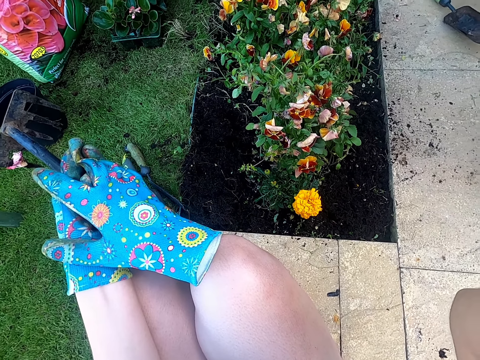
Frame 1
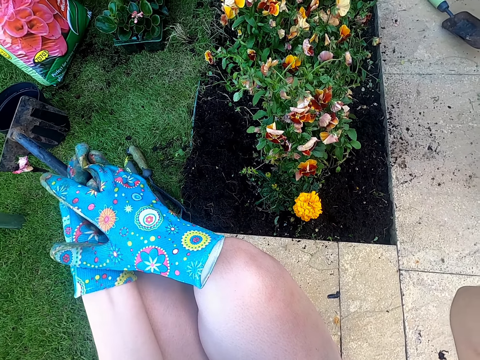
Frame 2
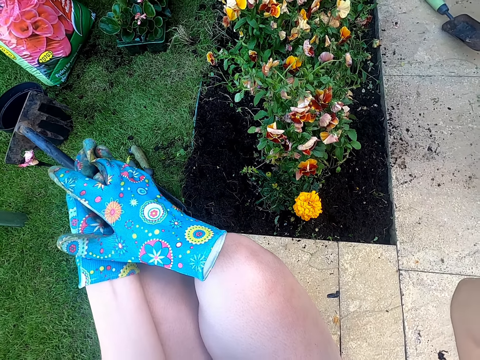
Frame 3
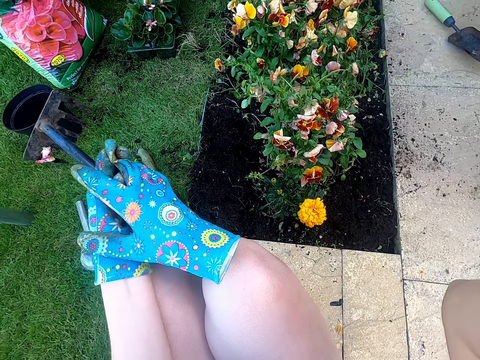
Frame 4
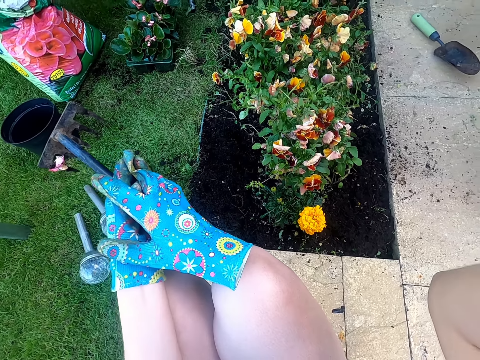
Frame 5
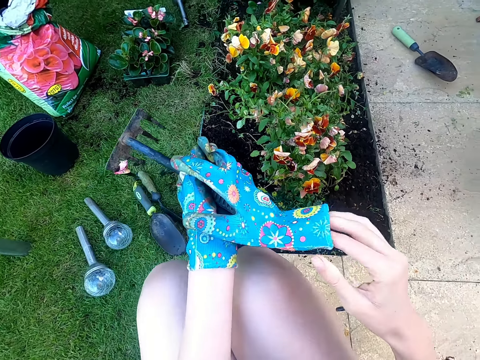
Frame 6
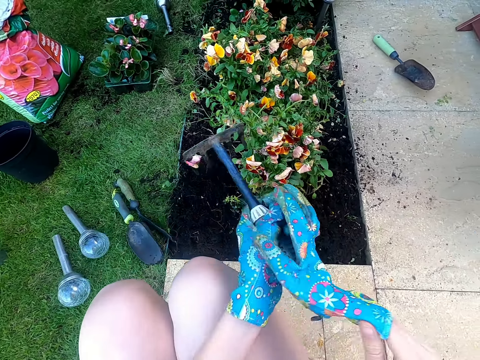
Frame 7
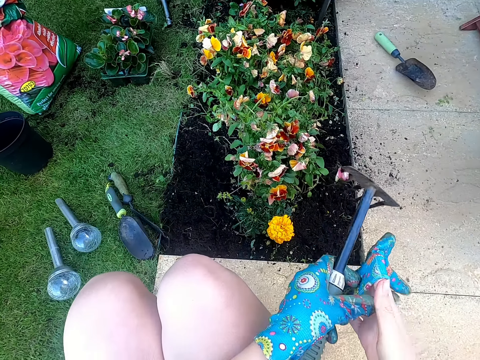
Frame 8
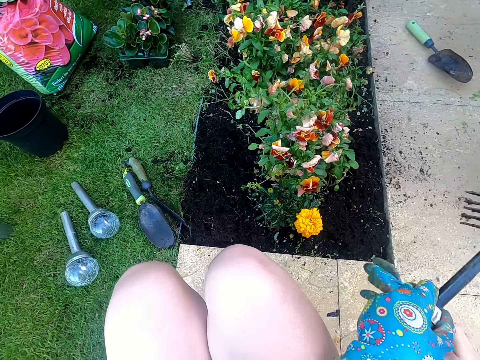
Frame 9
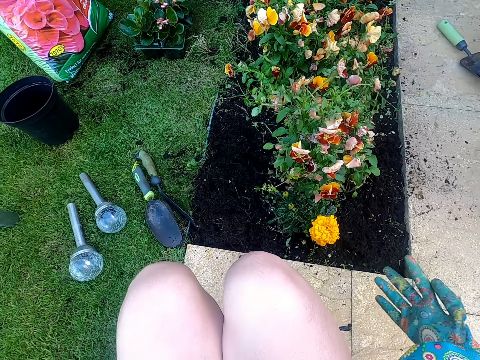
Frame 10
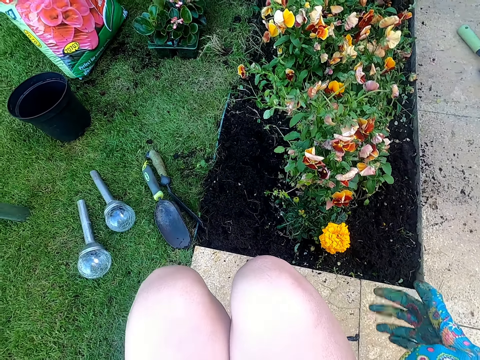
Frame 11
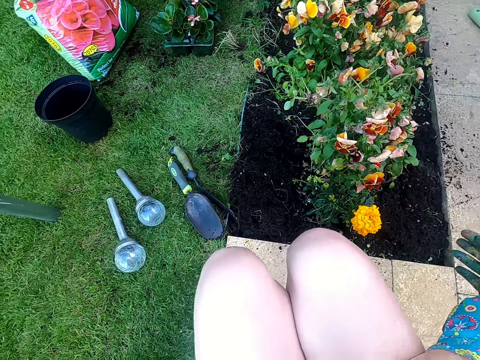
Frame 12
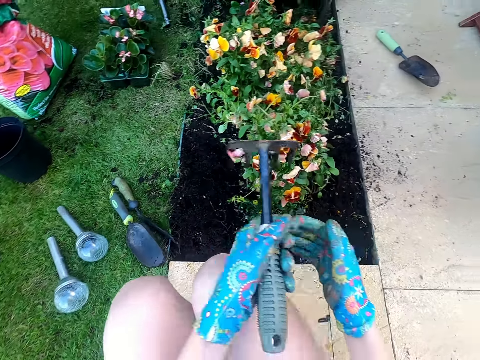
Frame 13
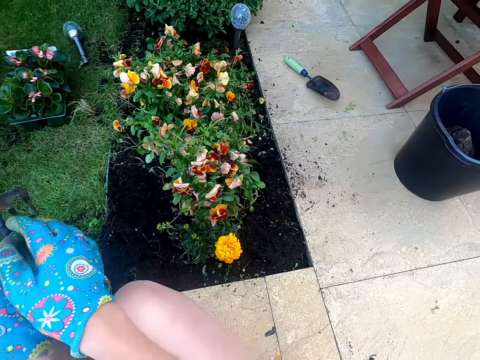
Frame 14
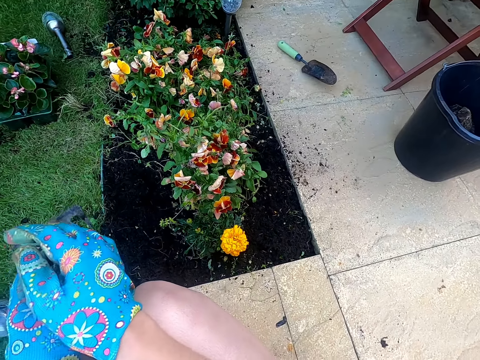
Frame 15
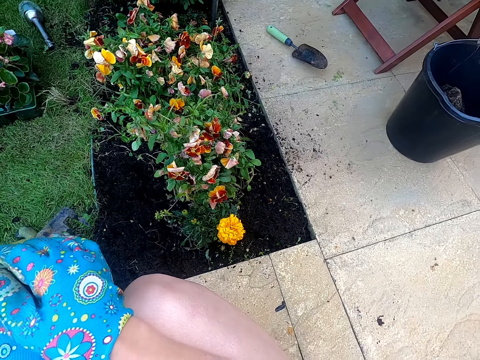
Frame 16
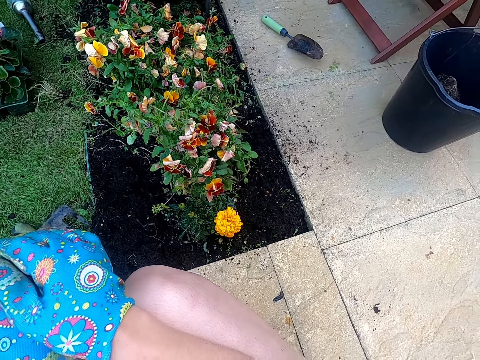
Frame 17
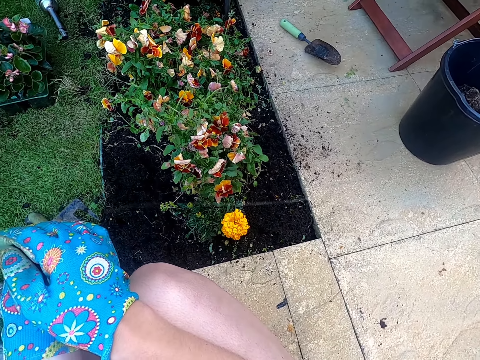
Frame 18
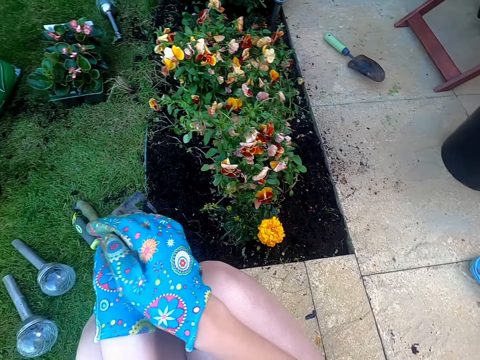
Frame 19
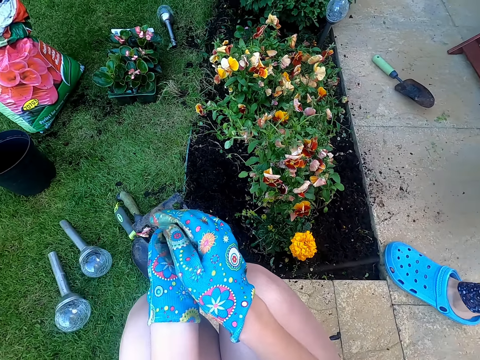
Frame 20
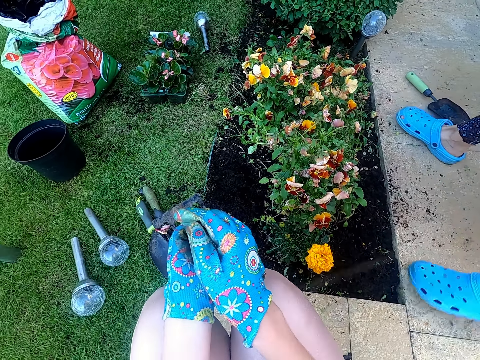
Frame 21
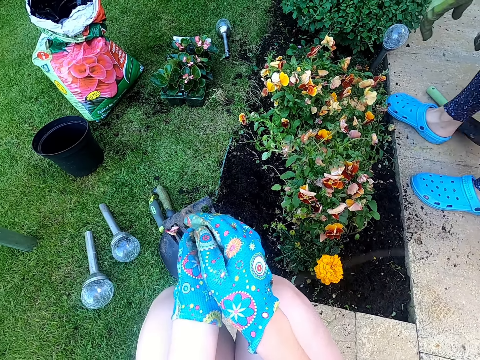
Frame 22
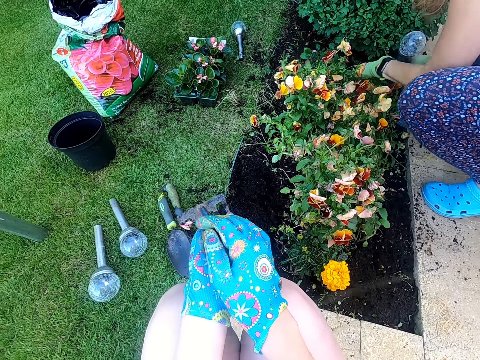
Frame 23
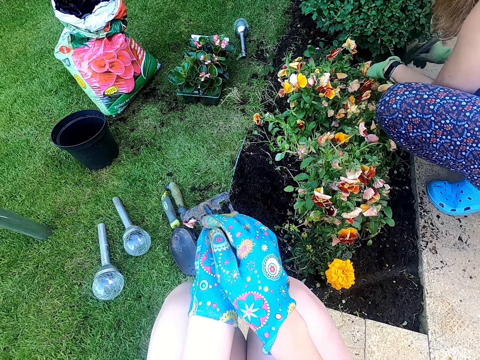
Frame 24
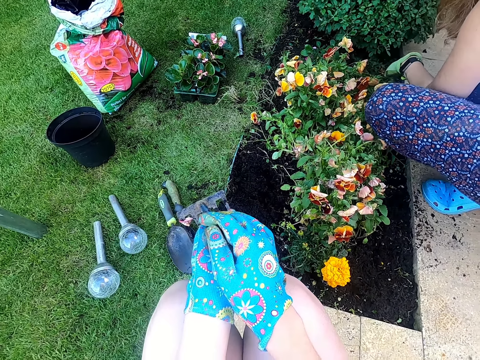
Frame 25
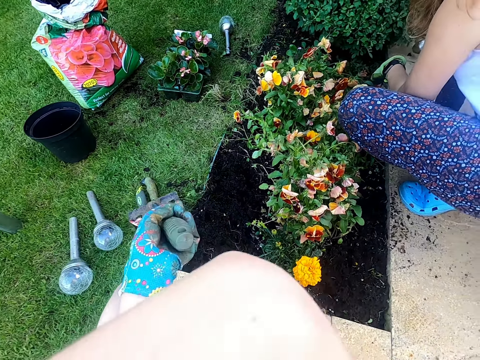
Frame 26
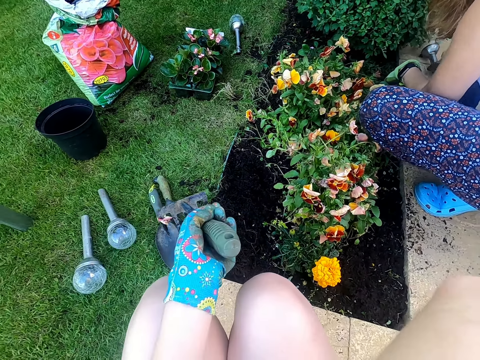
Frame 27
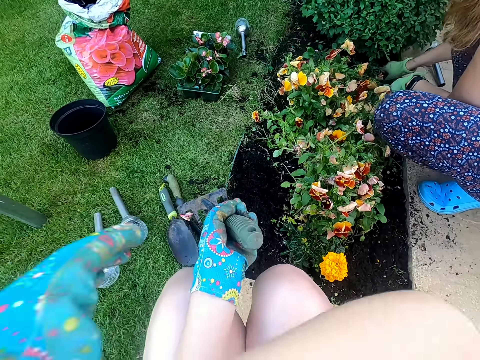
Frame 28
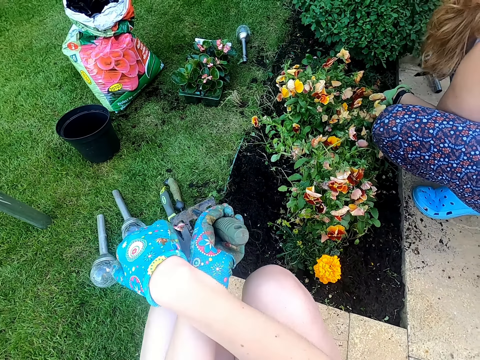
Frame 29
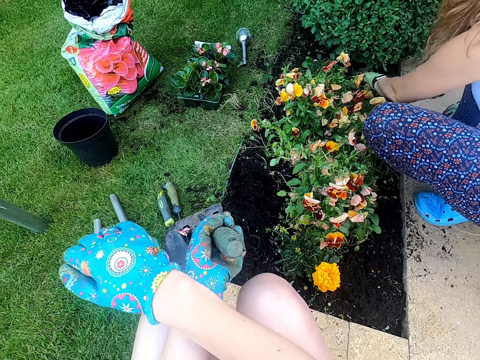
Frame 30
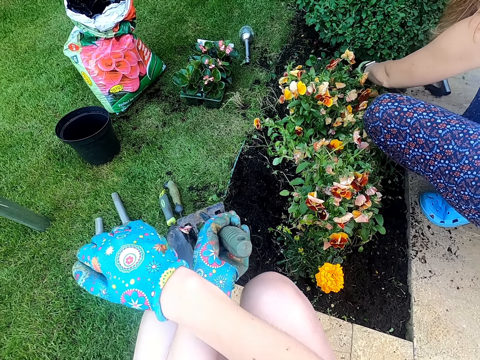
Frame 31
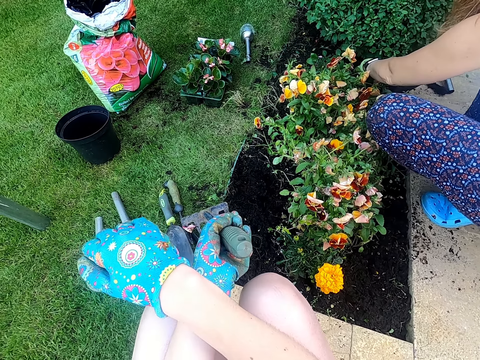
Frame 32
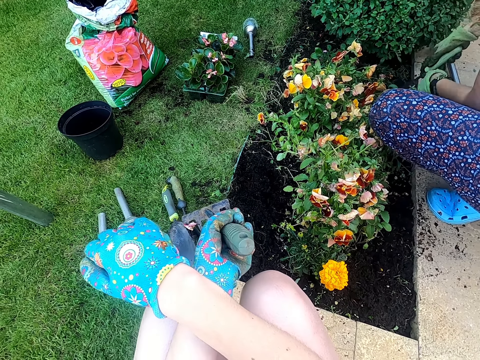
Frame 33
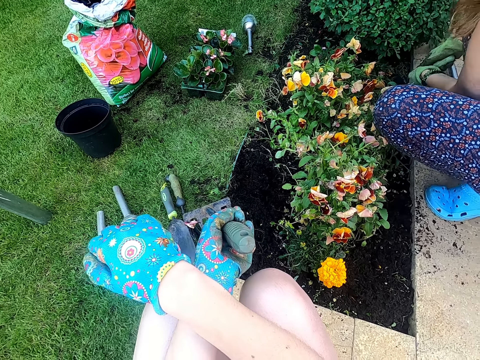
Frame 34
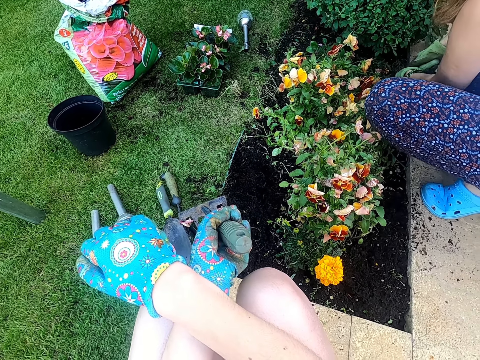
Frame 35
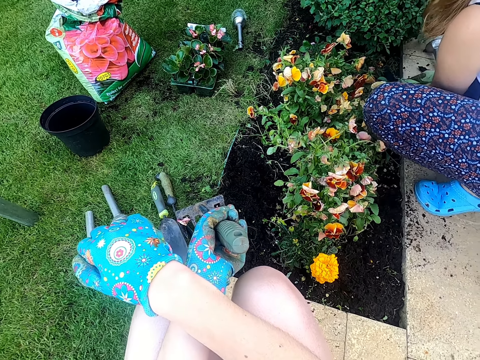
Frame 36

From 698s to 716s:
The camera wearer puts on the glove in the right hand. A person walks in the compound and squats. The person removes the garden light from the ground, clears the garden and puts the garden light on the pavement. The person removes something from the ground, picks up a trowel, puts something on the pavement, digs the soil and pulls the flower from the garden.

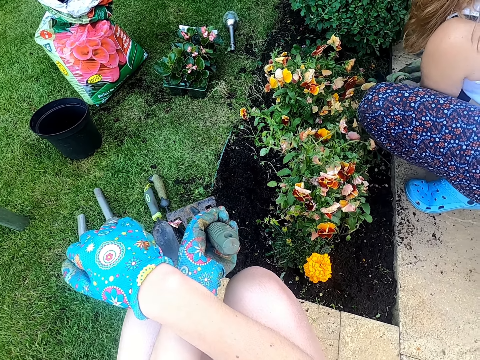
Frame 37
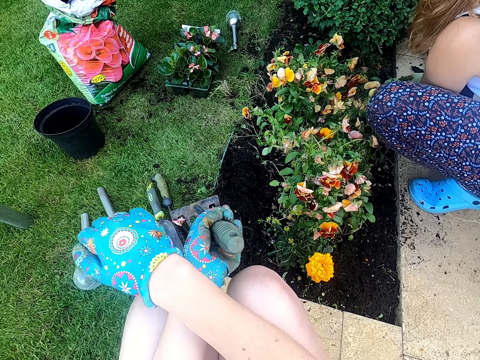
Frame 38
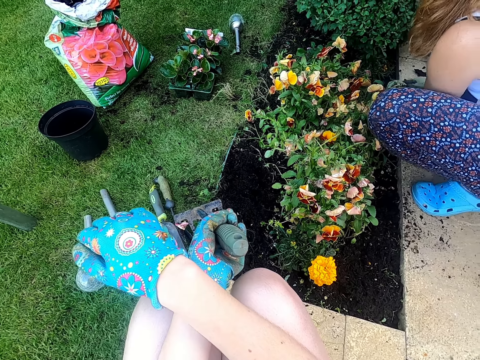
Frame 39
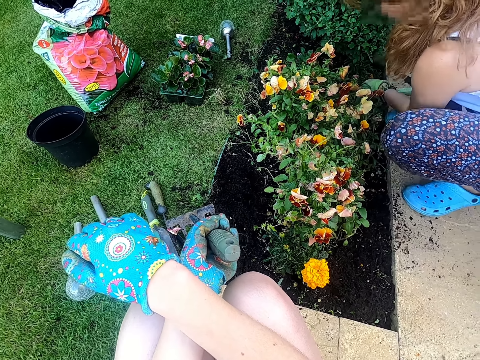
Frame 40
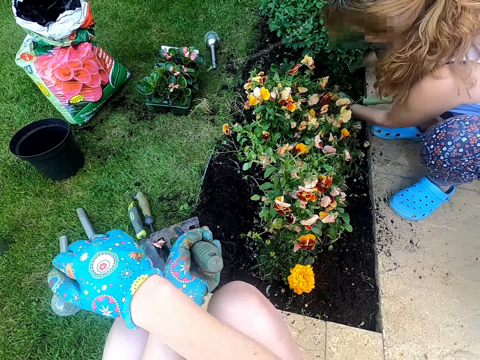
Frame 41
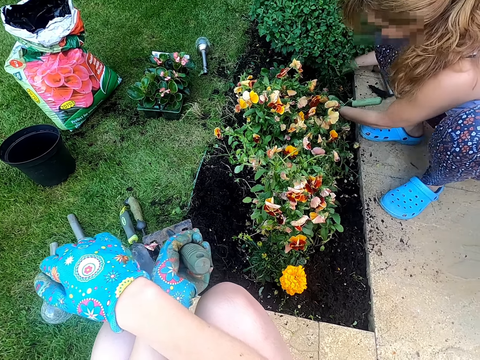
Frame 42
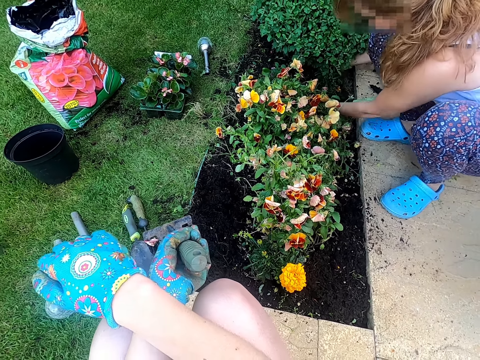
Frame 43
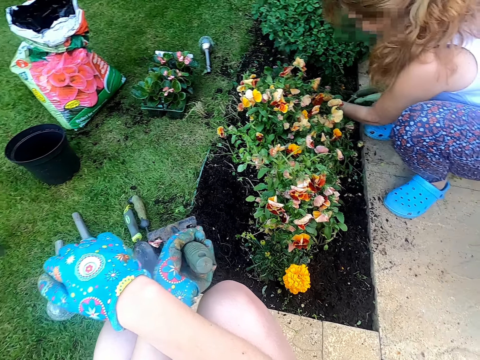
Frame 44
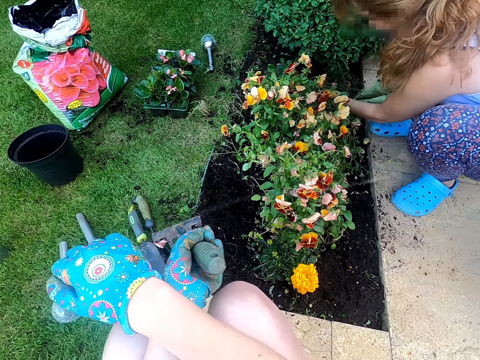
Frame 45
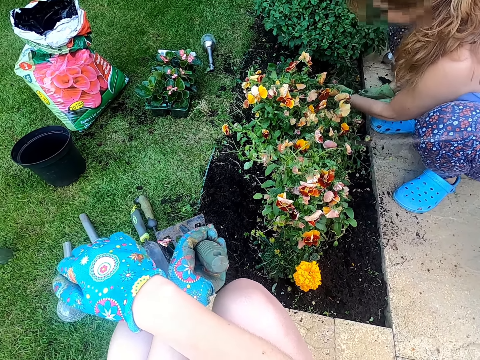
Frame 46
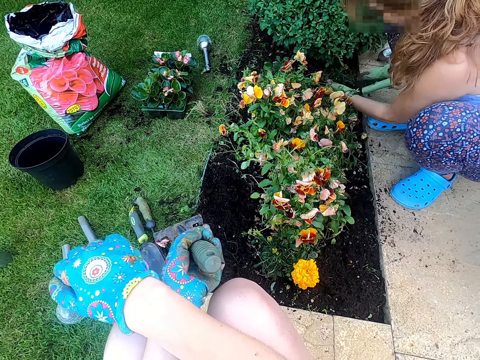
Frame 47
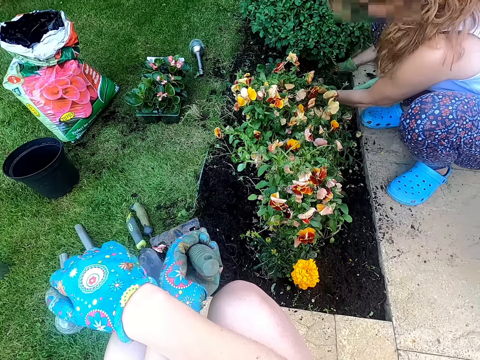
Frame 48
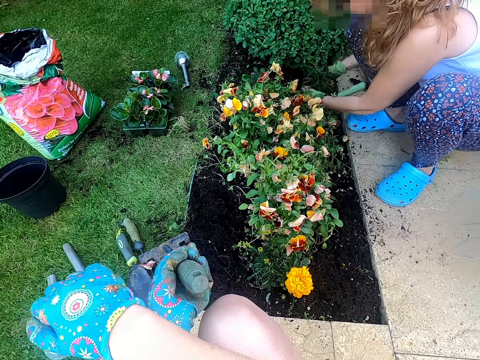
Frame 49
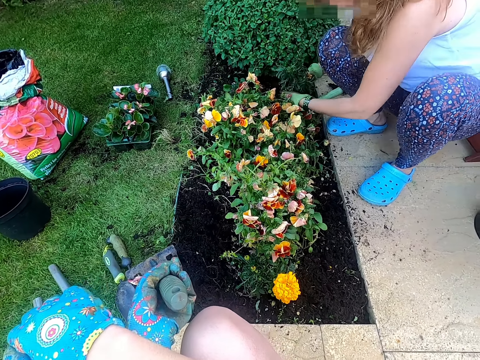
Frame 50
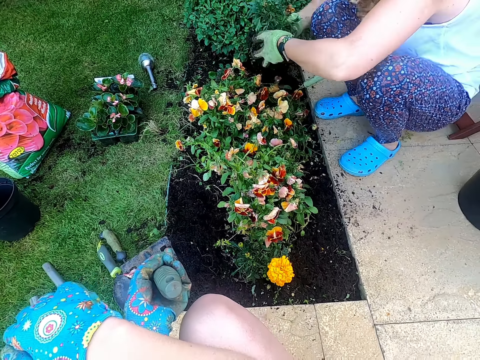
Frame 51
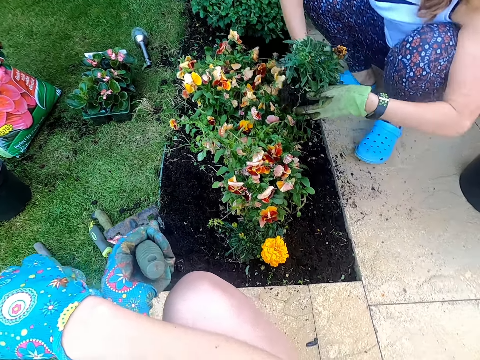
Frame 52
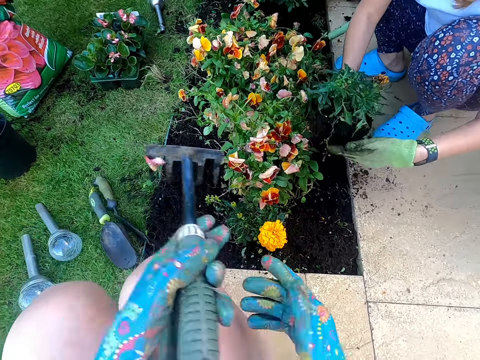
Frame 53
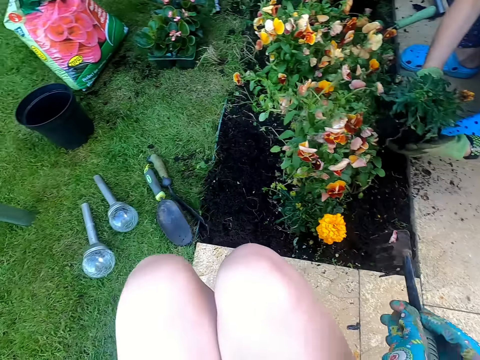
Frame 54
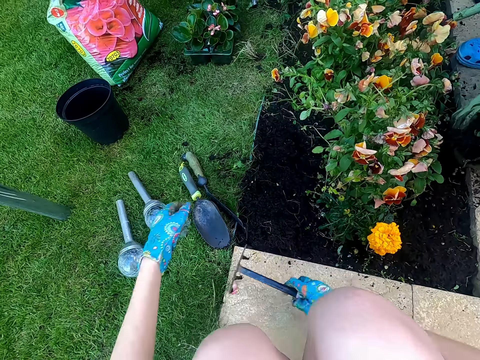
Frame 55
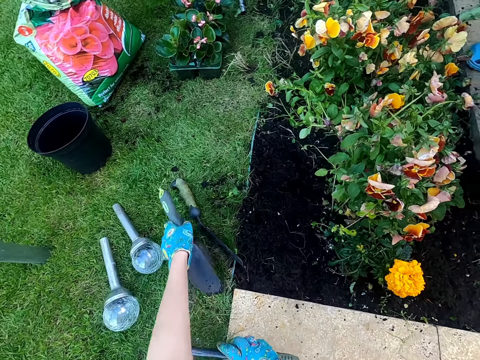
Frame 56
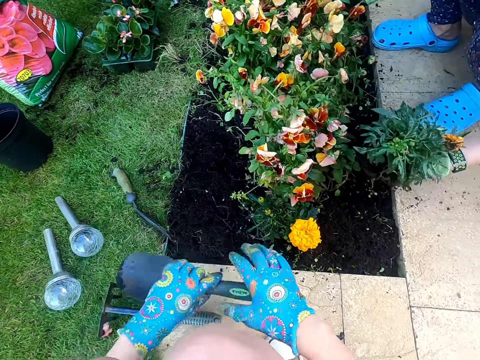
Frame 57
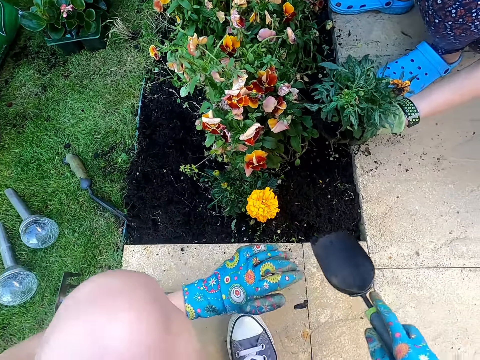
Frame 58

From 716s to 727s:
A person removes a tree seedling from the ground. The camera wearer picks up a trowel.
